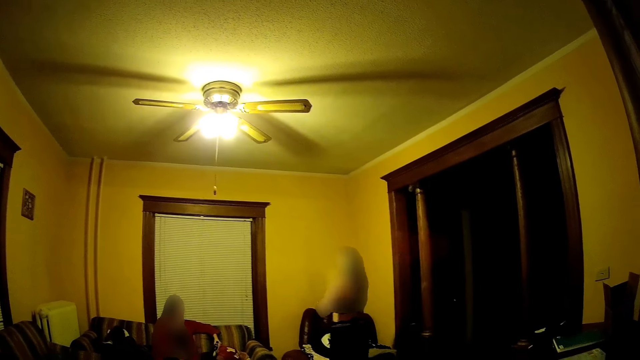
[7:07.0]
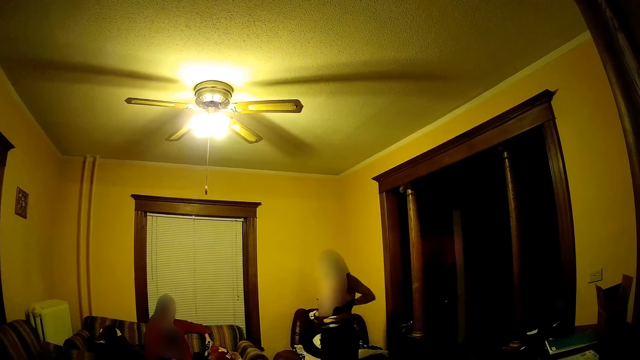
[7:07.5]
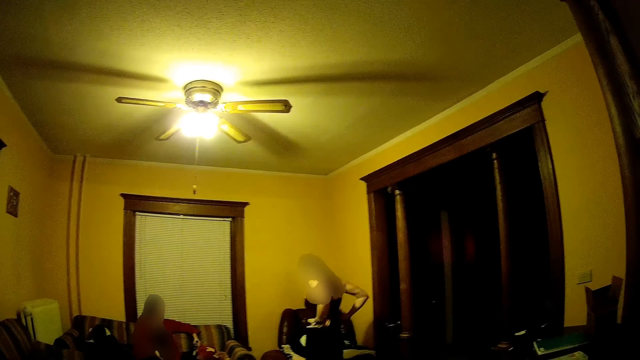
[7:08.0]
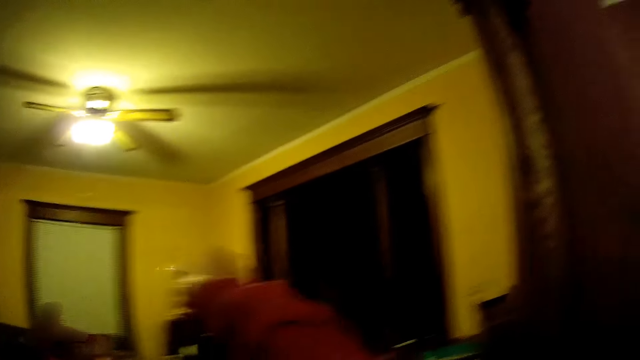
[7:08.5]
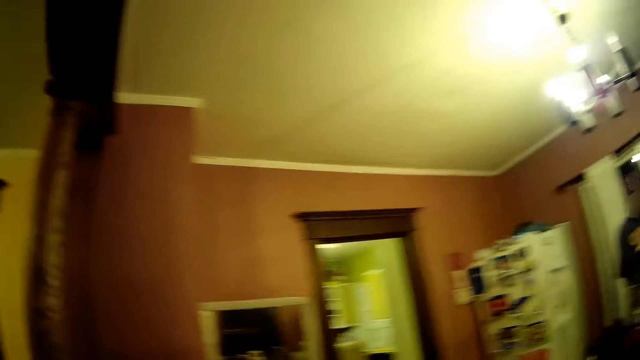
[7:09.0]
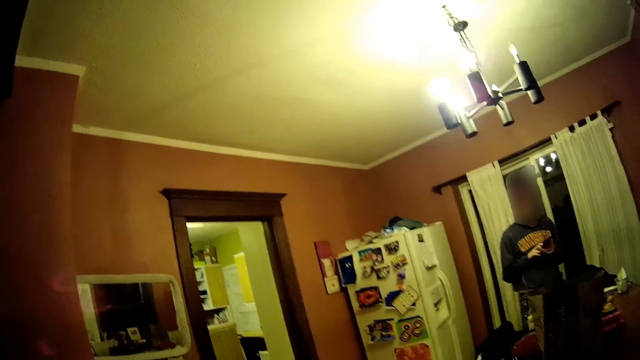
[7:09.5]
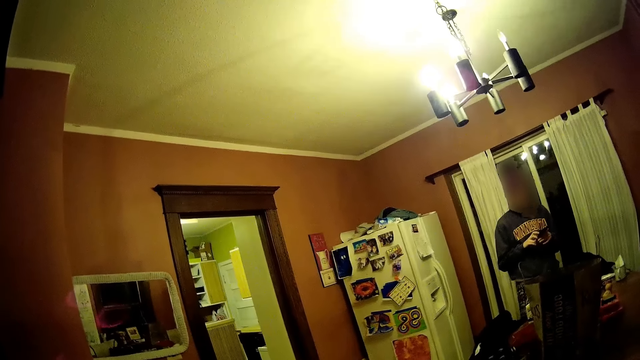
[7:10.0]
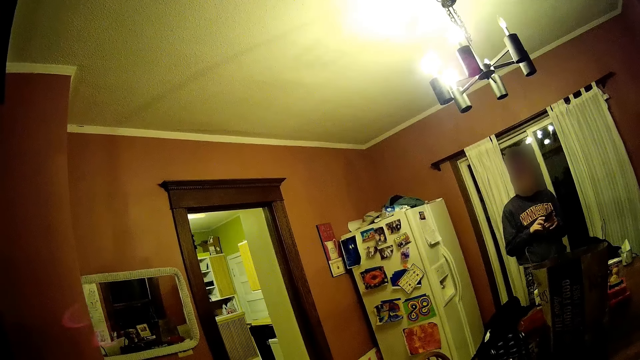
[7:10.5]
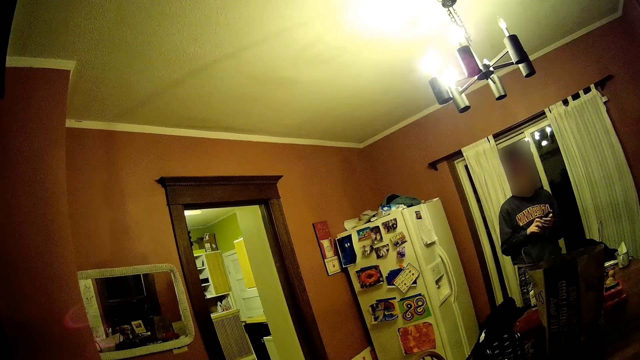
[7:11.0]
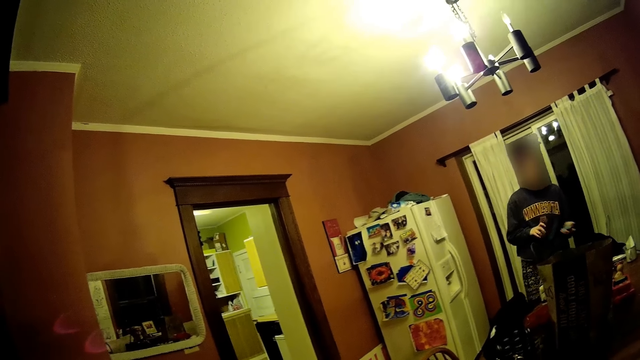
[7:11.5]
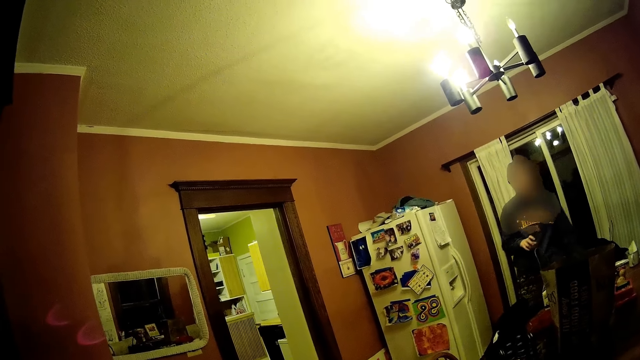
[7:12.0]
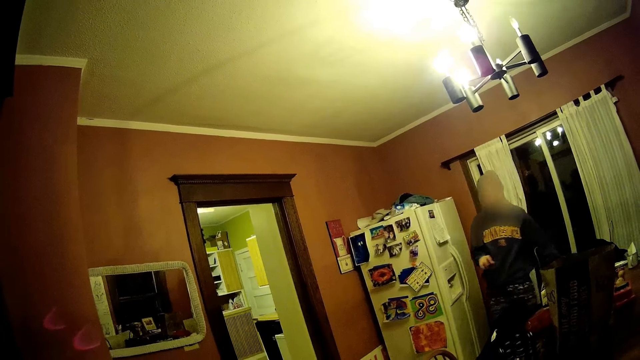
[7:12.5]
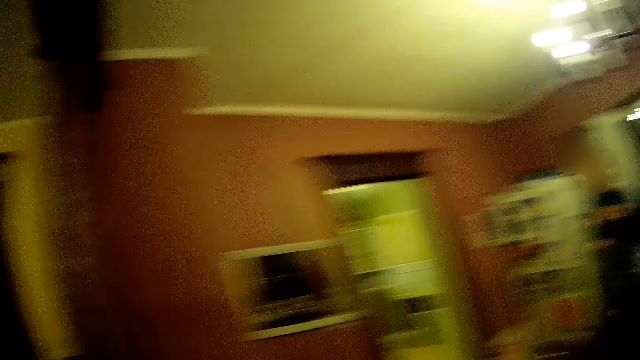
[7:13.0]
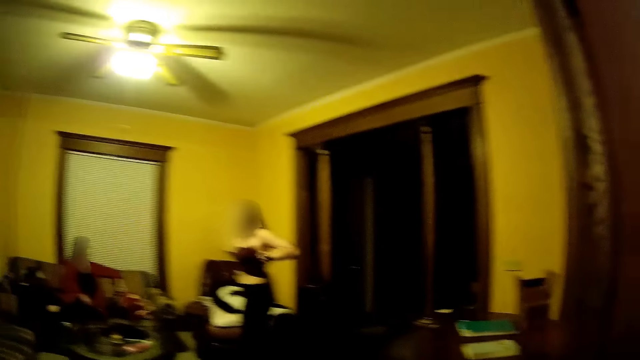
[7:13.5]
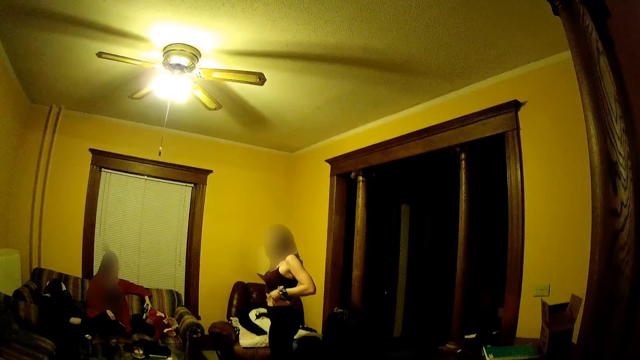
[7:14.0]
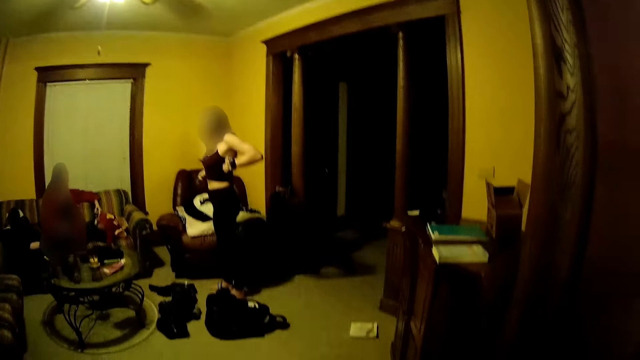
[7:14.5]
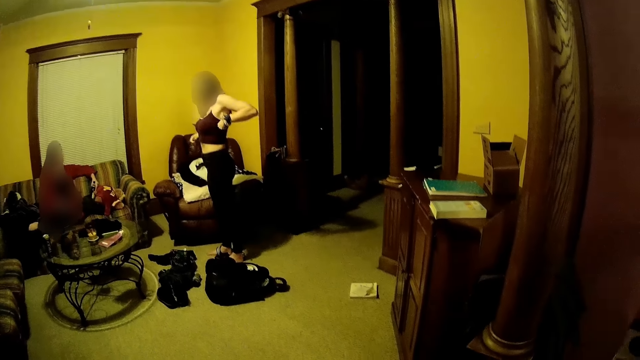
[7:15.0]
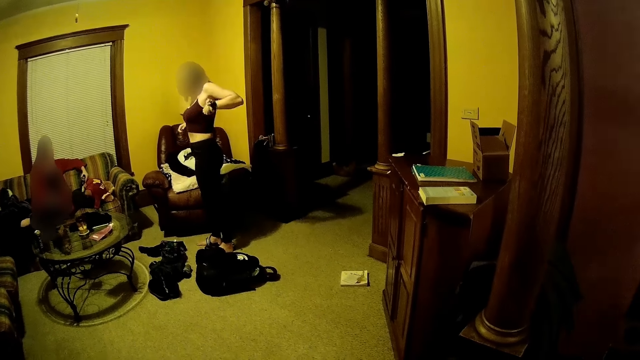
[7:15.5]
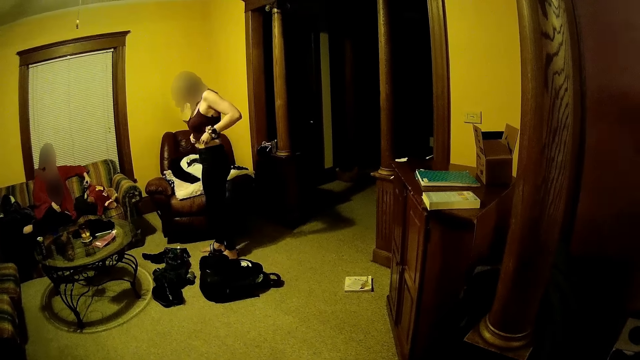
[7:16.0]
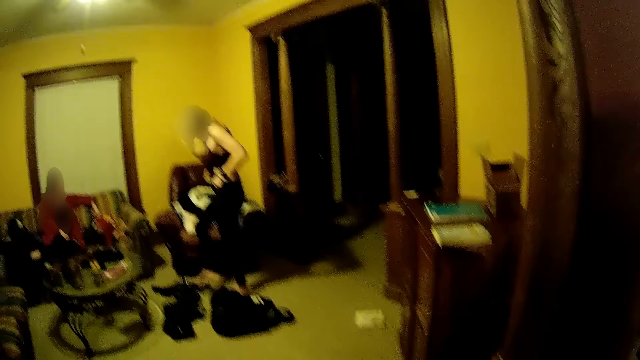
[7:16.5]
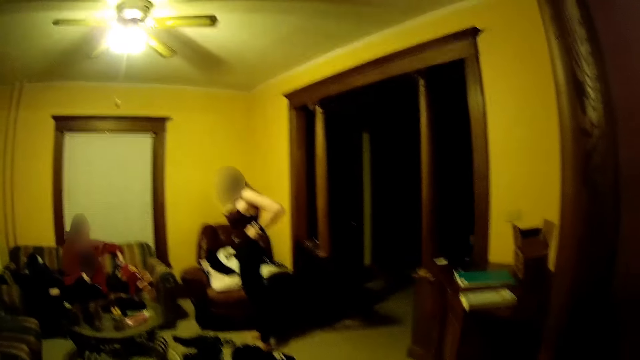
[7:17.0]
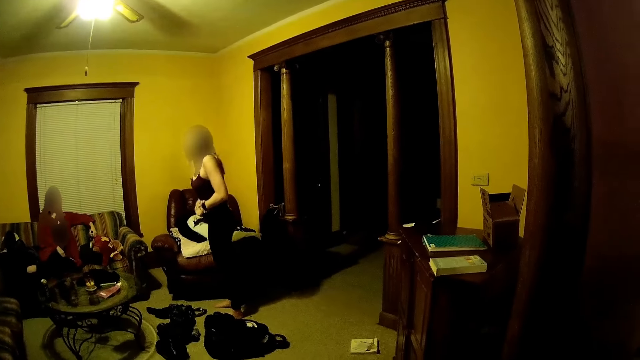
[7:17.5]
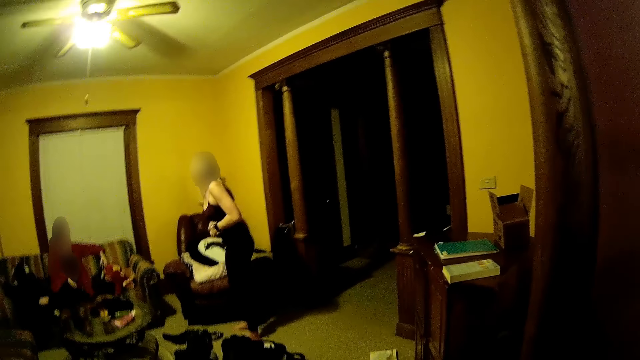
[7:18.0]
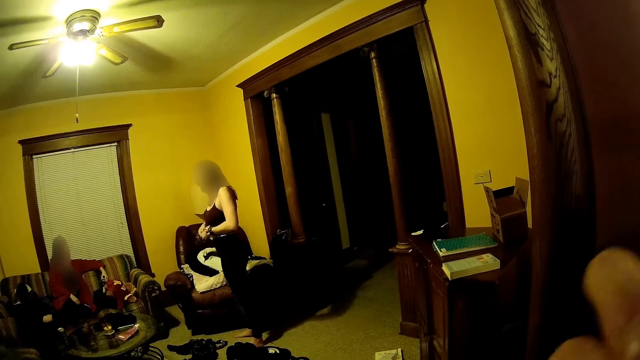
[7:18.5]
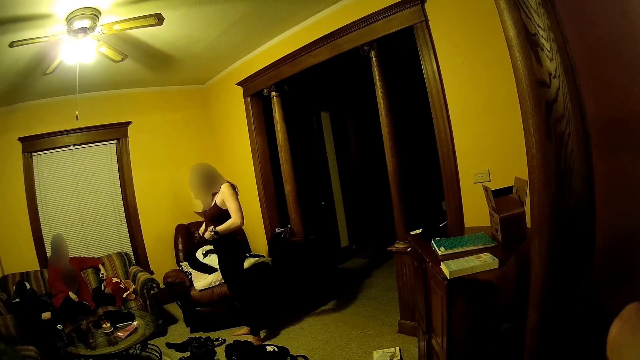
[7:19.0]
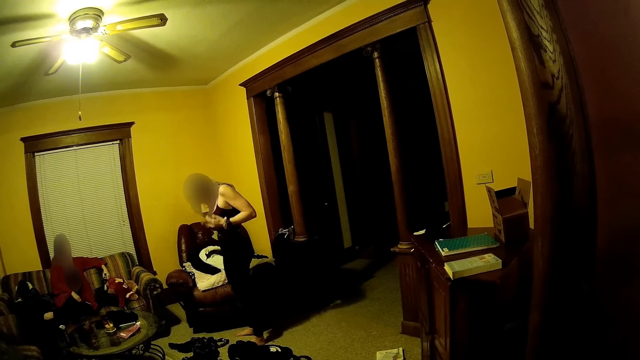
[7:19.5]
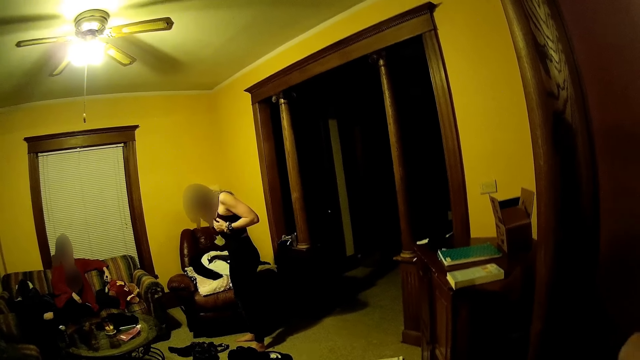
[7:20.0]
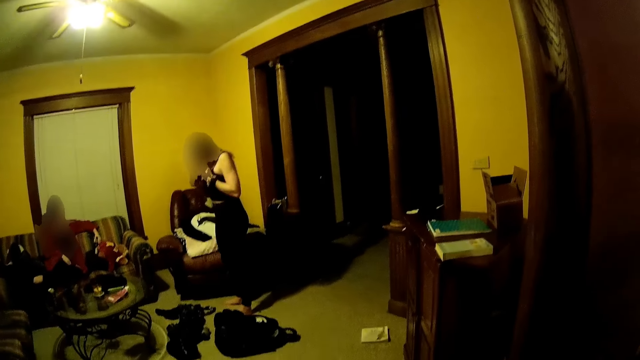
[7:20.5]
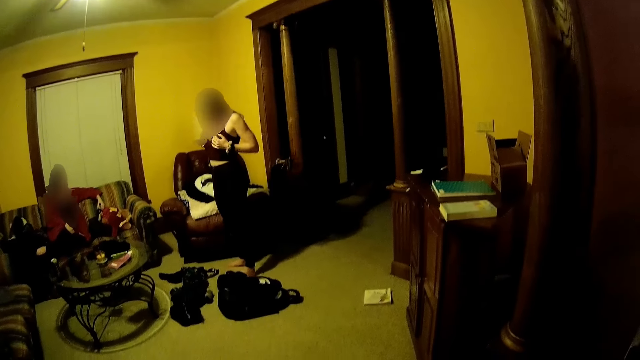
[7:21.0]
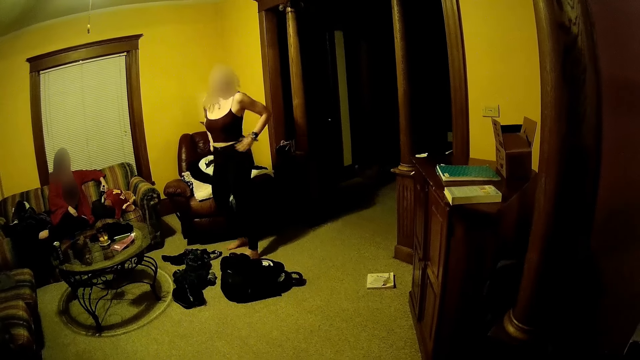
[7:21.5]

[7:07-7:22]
The camera wearer stretches her right hand forward. They look around. The man drops the phone on a dining table with his left hand. The woman adjusts her black blouse with both hands, kicks her flip-flops away from her right leg, and adjusts her pants with both hands. The camera wearer touches her face with her right hand. They lift his right hand up.

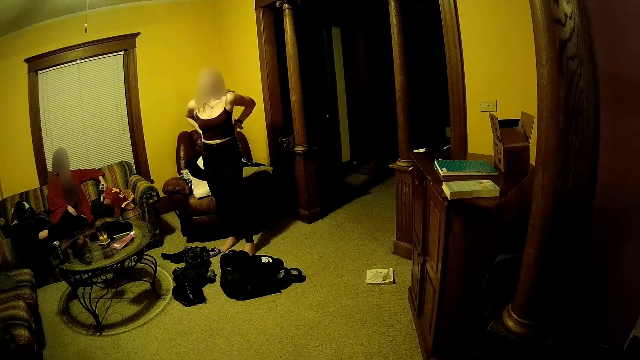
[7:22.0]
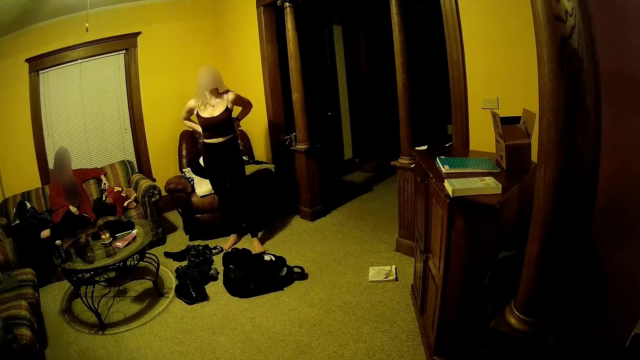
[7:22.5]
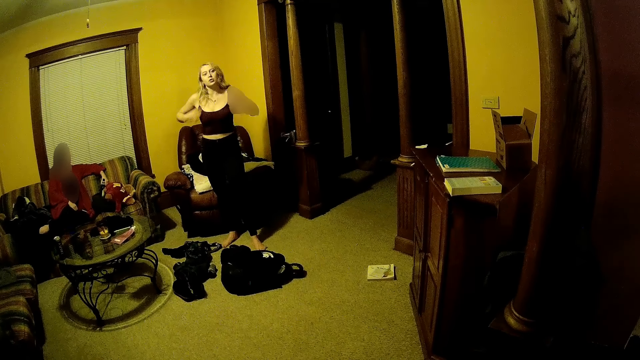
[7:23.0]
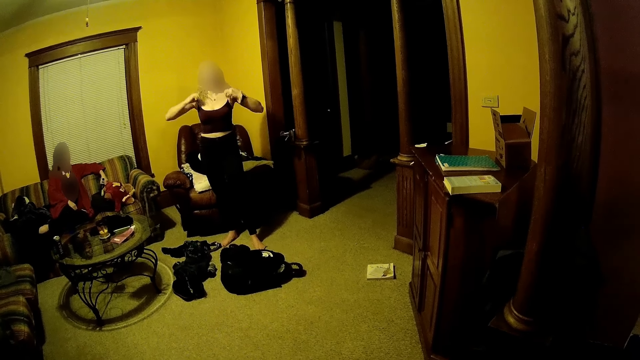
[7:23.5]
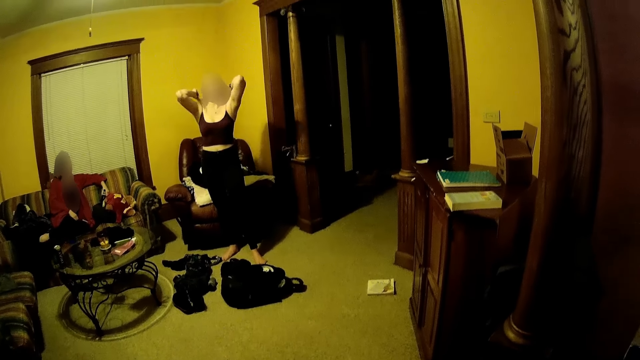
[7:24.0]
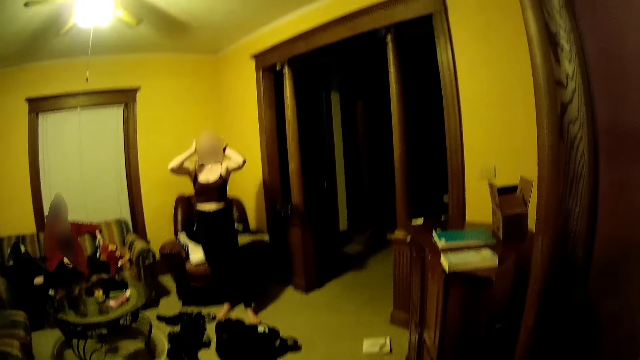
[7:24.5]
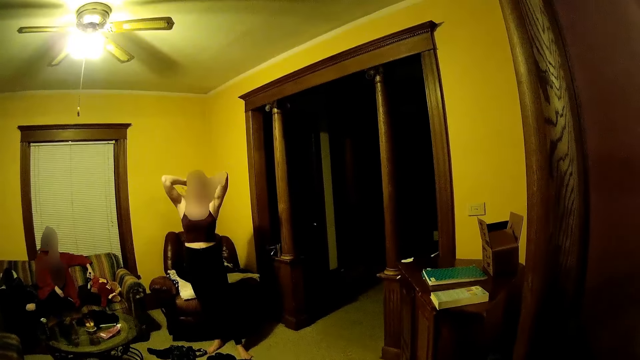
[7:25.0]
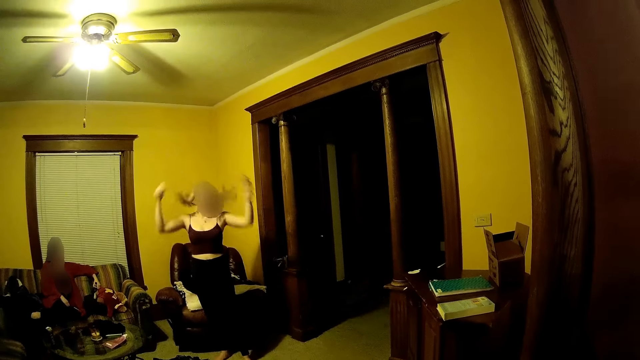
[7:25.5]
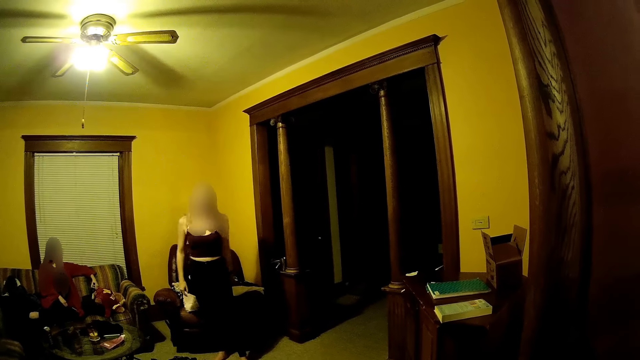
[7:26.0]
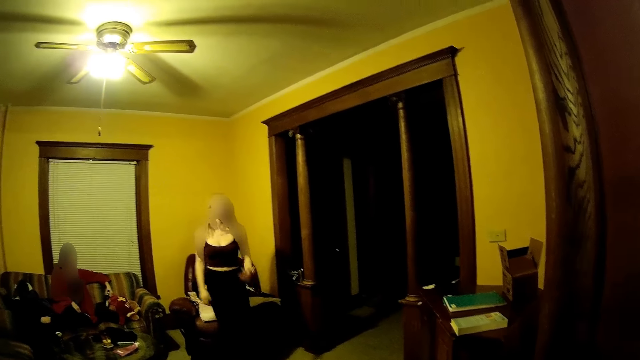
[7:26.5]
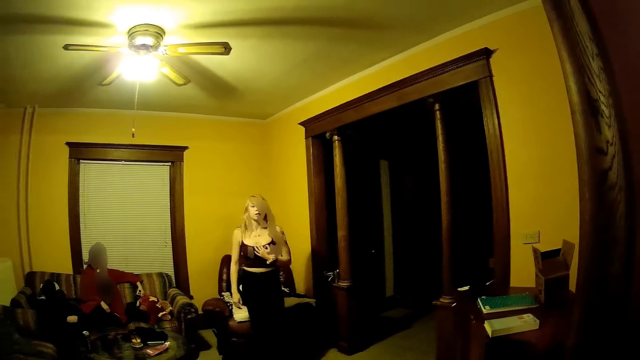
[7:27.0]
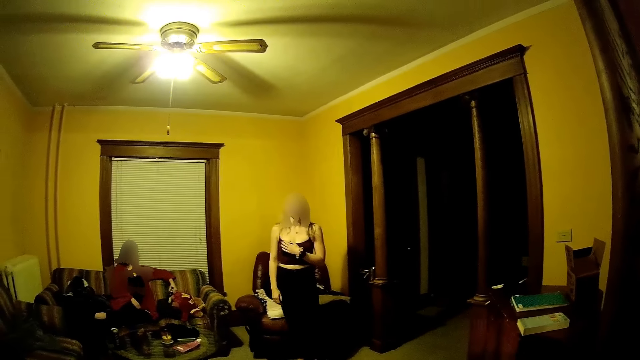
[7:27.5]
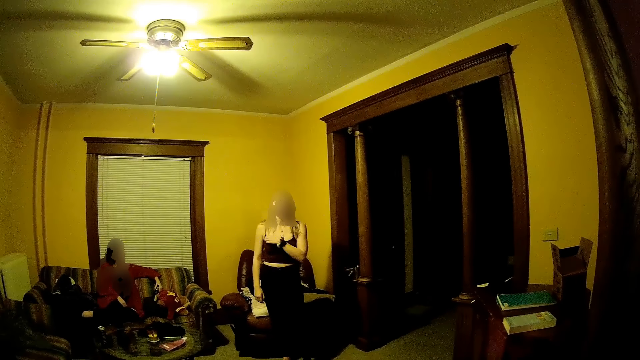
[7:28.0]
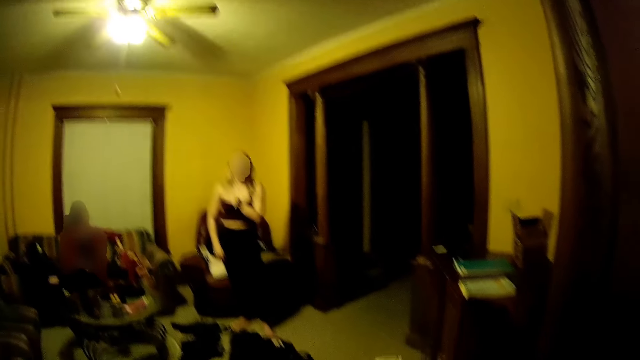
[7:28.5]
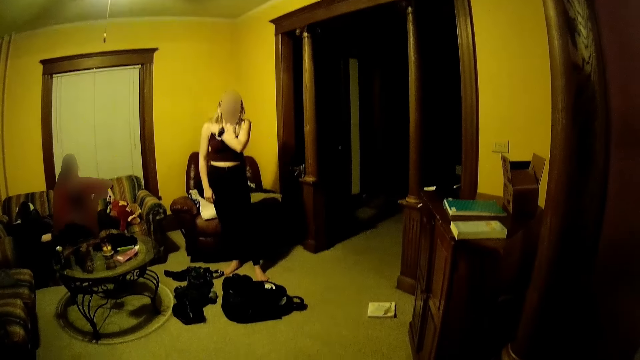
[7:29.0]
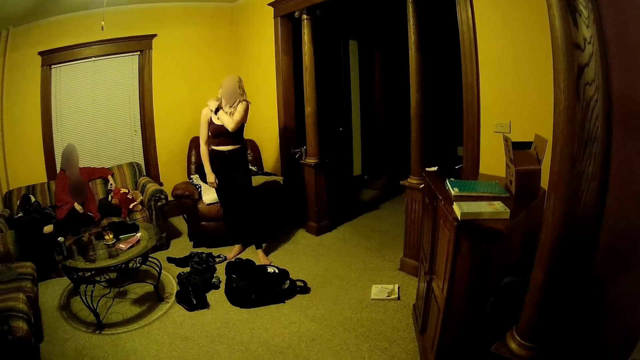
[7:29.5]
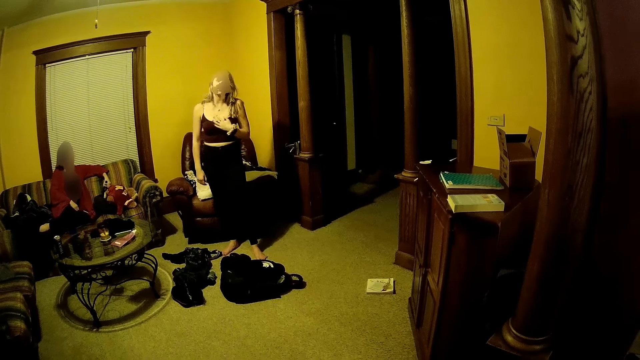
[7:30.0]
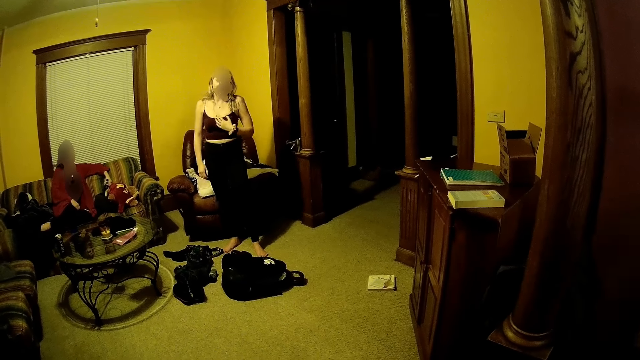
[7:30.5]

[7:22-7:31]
The woman adjusts her black blouse with both hands and flips her hair with both hands. The camera wearer looks around the living room.
